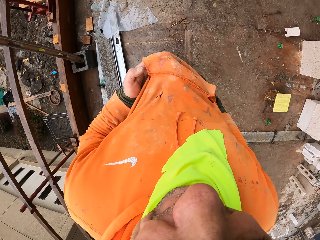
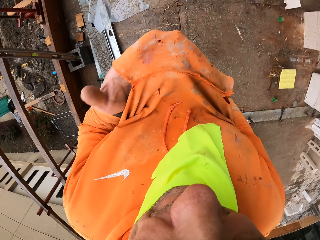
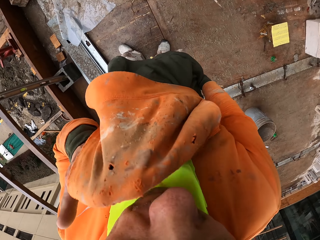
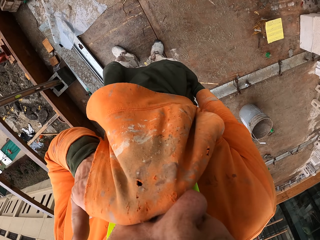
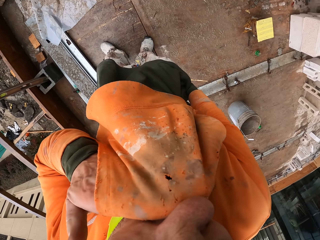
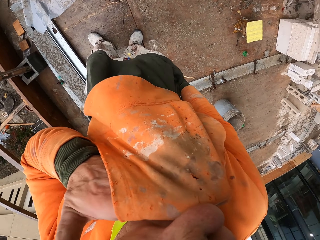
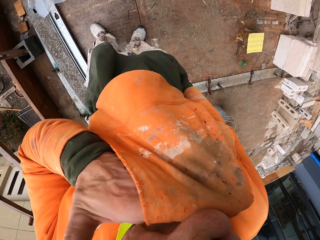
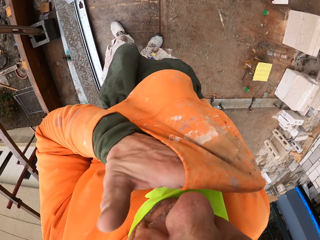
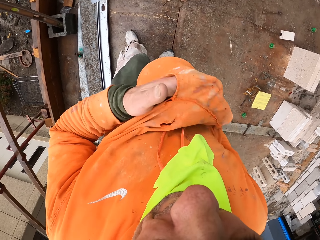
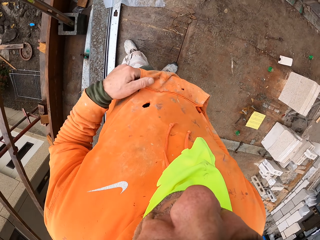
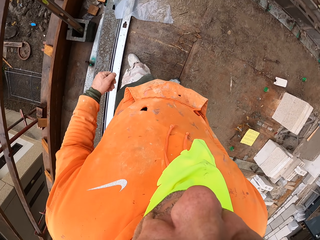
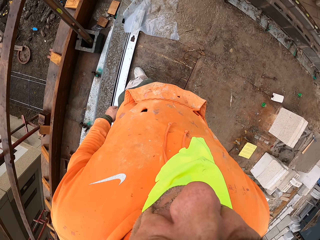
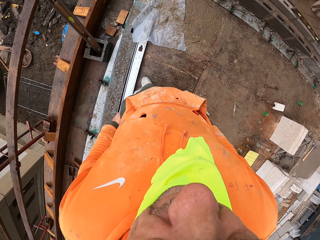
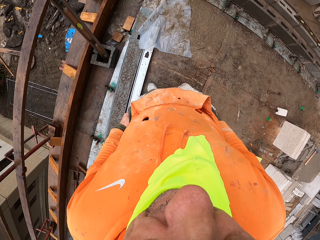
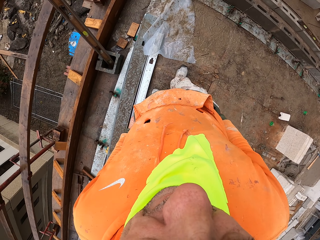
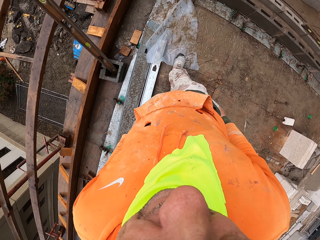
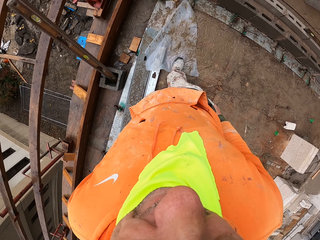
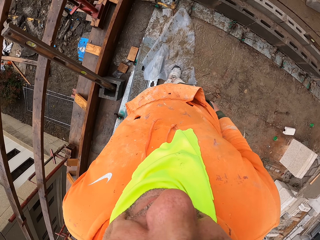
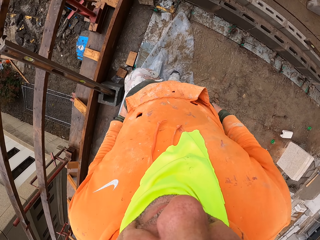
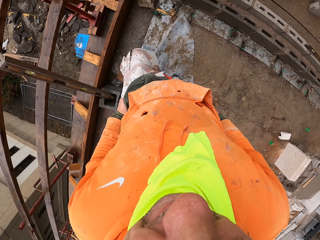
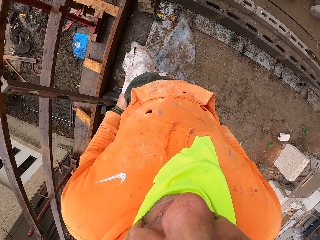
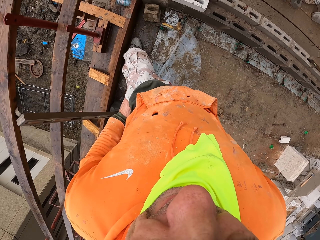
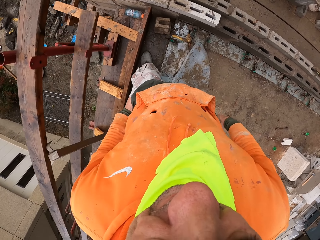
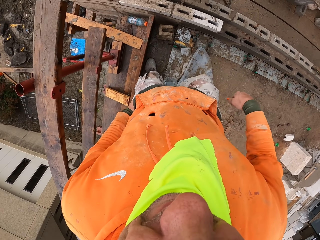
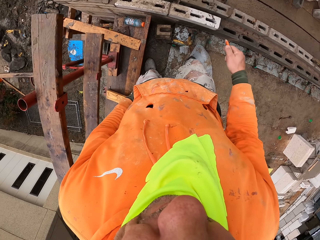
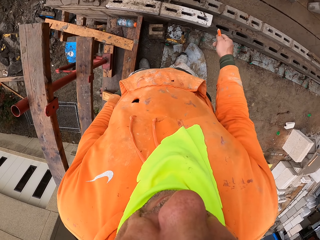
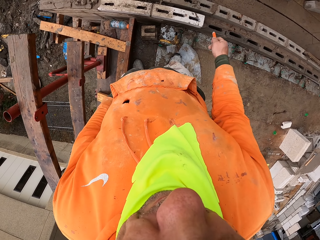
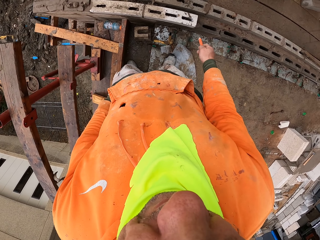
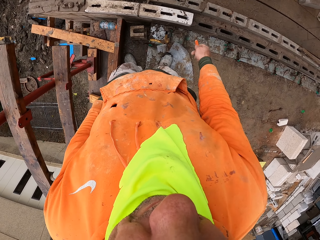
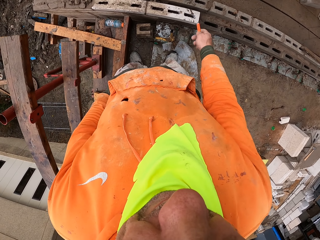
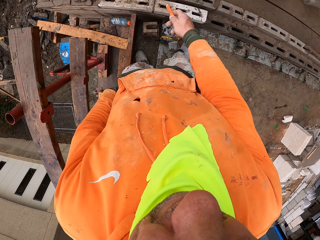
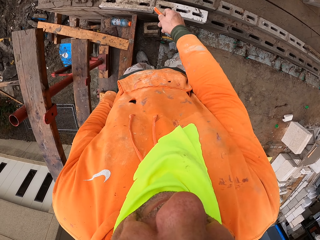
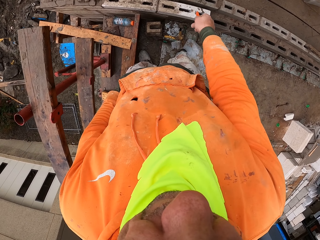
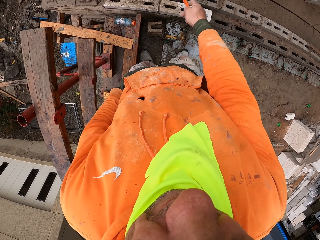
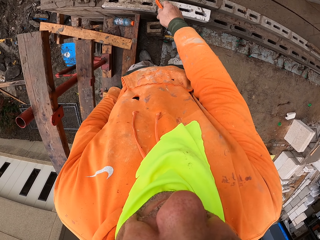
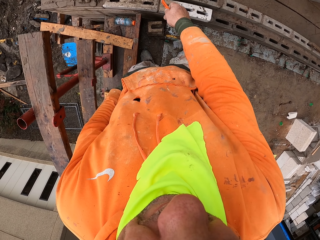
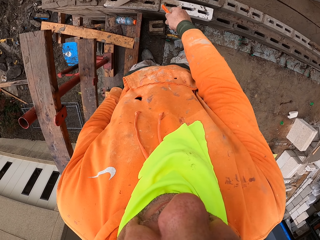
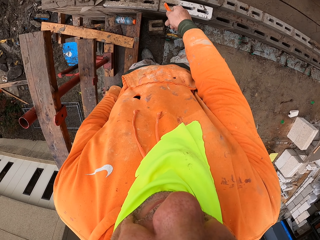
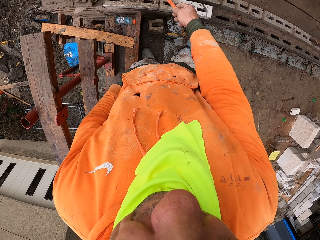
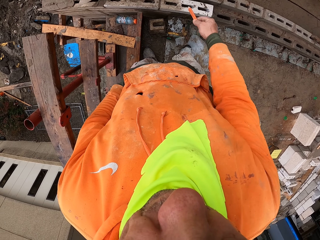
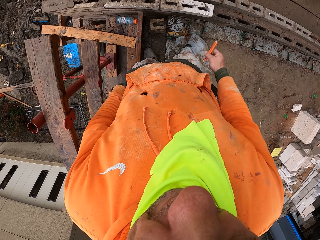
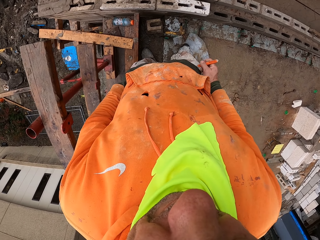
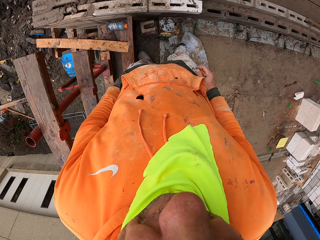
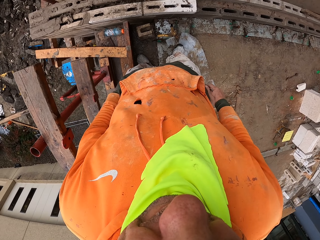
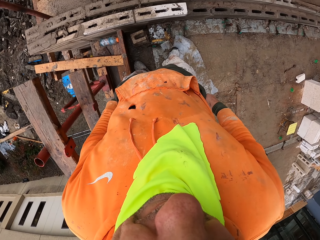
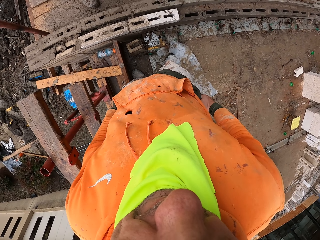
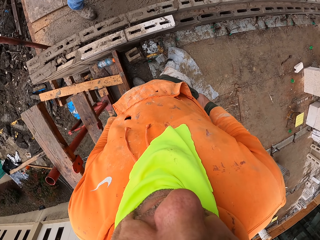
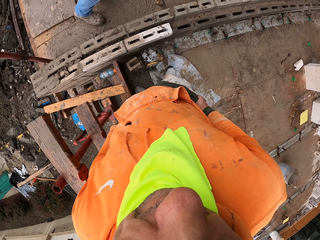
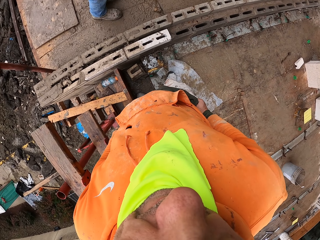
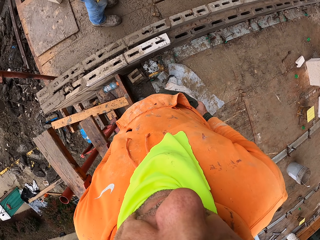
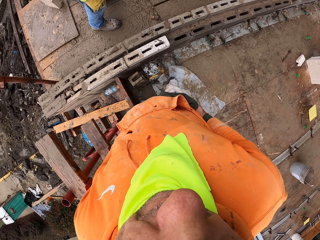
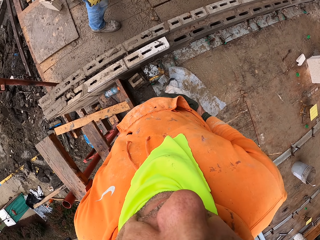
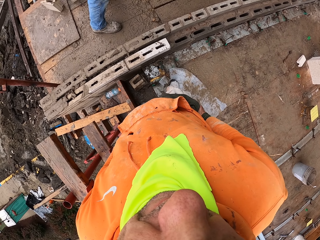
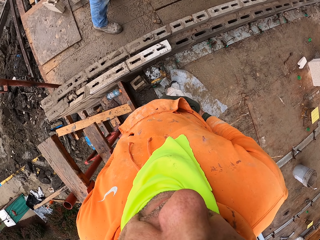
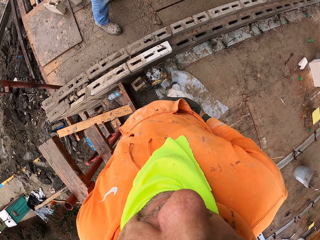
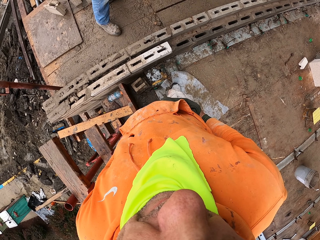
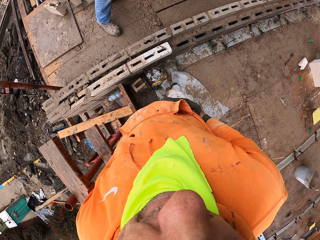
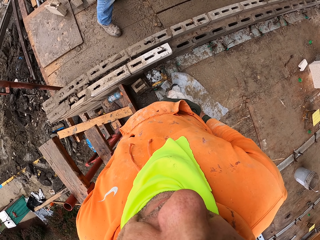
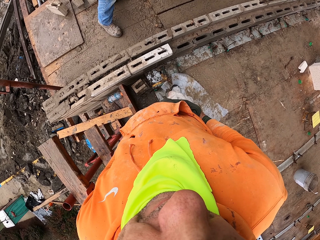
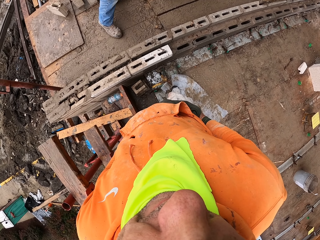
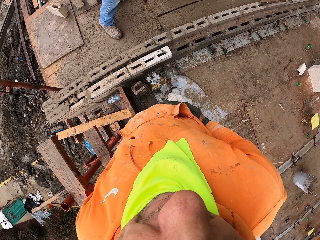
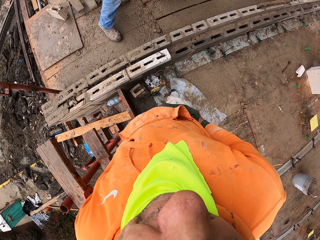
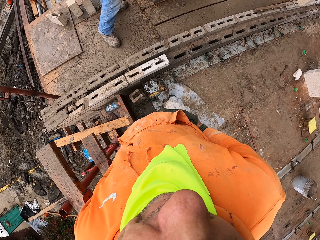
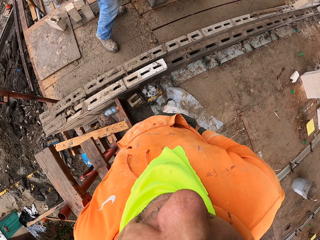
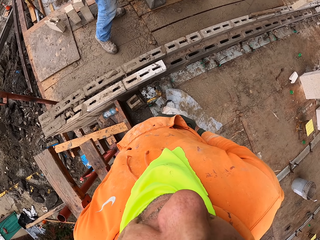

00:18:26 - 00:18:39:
The camera wearer inserts the left hand in a hoodie pocket. They pull the pocket with the left hand. They wipe hands using a cloth. They wipe the face with the hoodie. They remove the hand from the pocket. They walk around. They put the left hand in the pocket. They move the right hand. They move around. They point at a brick. They move the right hand with something on stones. They move the hand from the stone. They insert the right hand in the pocket. A person walks around and is standing. The camera wearer stares around.
